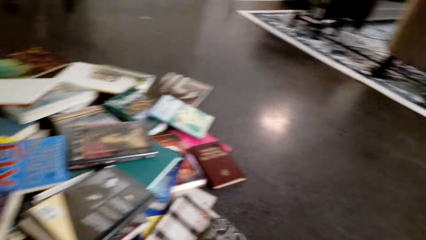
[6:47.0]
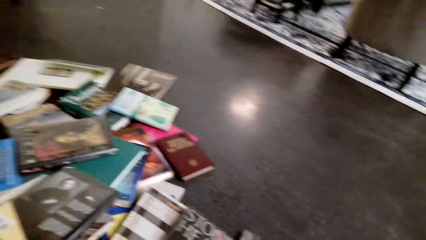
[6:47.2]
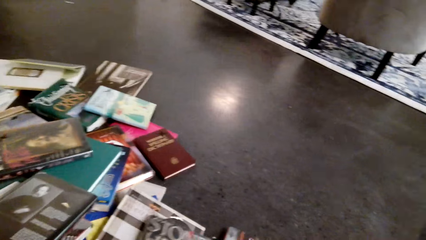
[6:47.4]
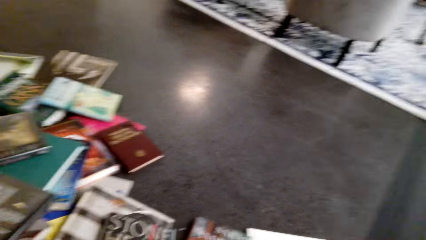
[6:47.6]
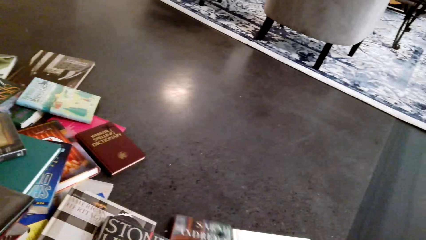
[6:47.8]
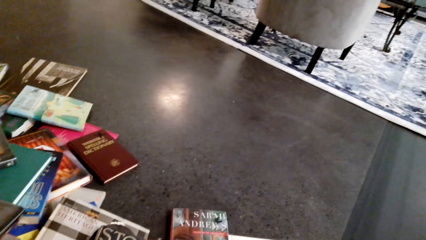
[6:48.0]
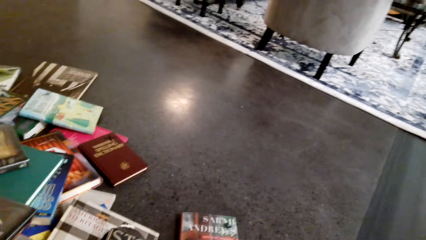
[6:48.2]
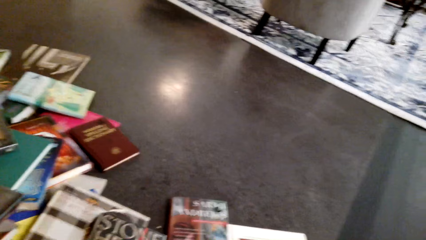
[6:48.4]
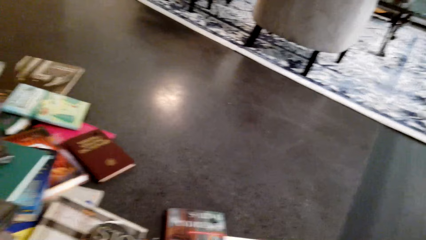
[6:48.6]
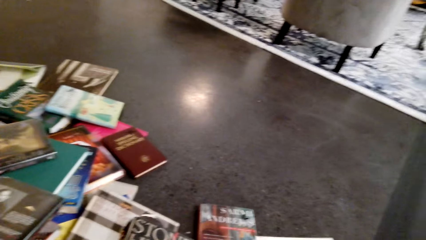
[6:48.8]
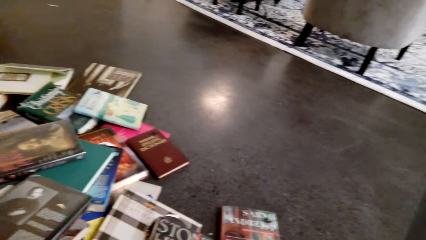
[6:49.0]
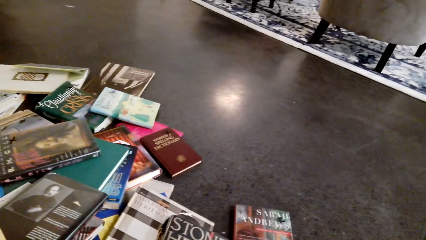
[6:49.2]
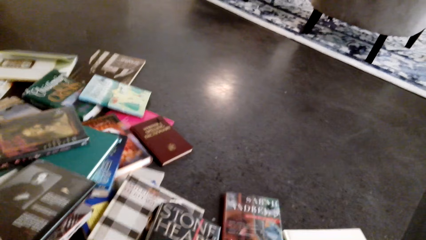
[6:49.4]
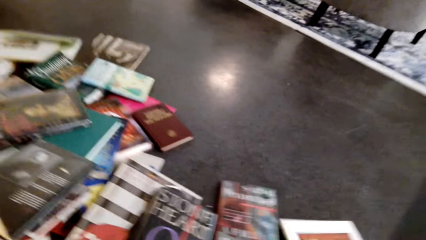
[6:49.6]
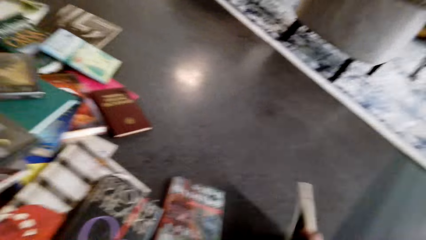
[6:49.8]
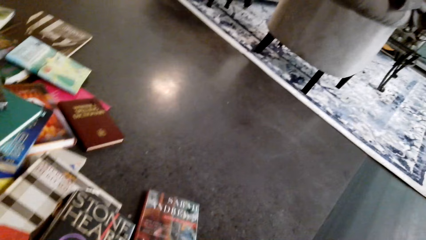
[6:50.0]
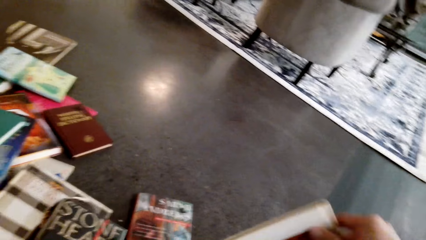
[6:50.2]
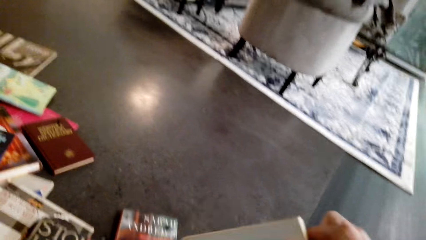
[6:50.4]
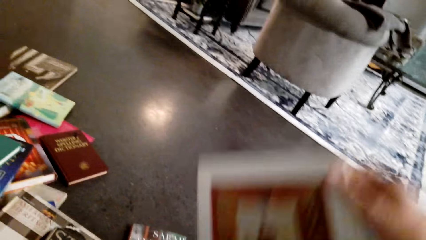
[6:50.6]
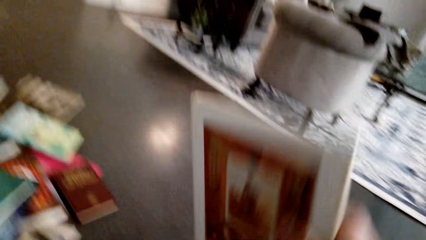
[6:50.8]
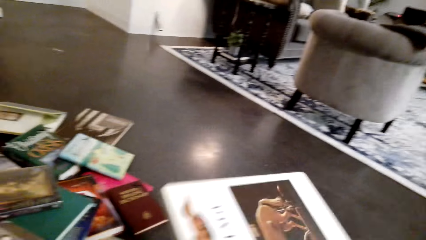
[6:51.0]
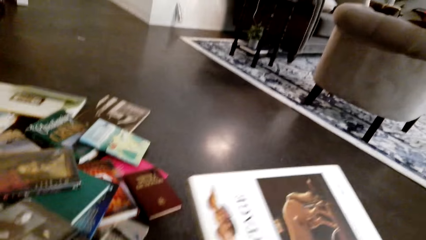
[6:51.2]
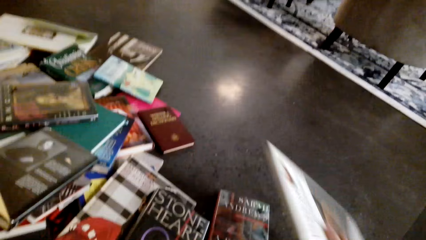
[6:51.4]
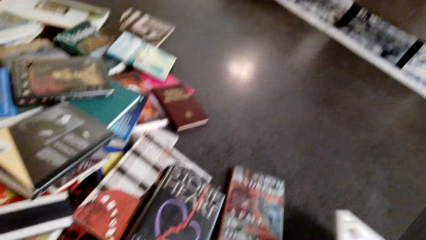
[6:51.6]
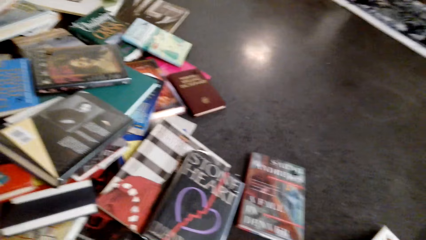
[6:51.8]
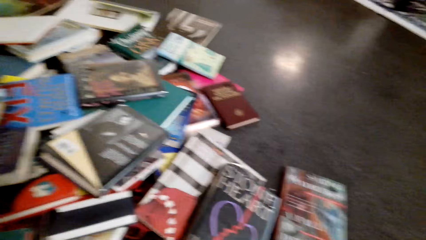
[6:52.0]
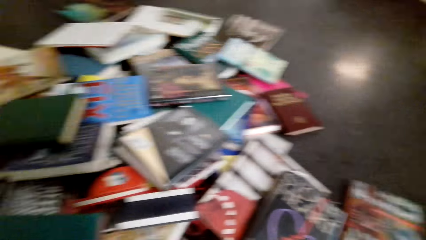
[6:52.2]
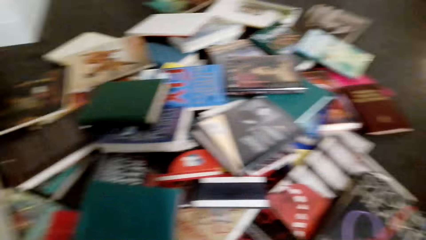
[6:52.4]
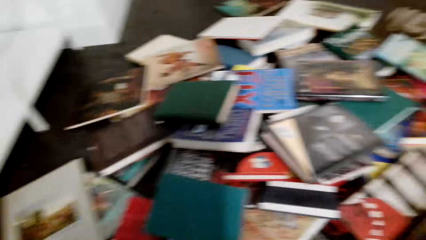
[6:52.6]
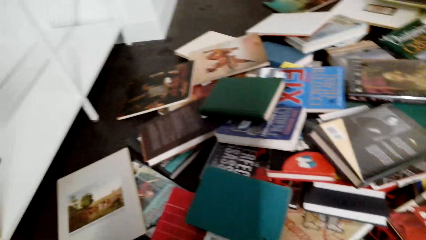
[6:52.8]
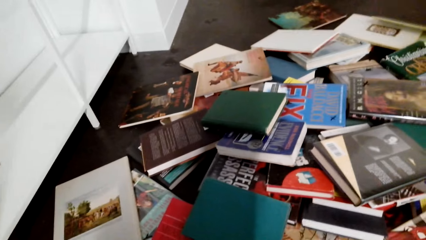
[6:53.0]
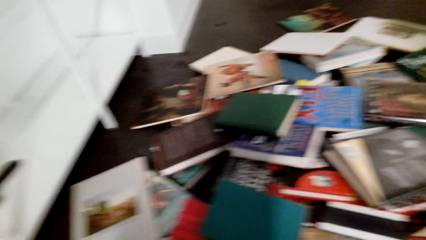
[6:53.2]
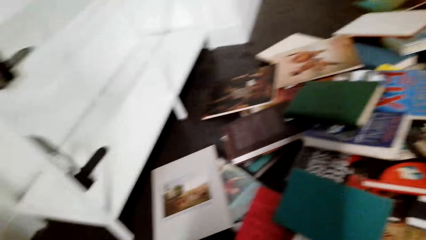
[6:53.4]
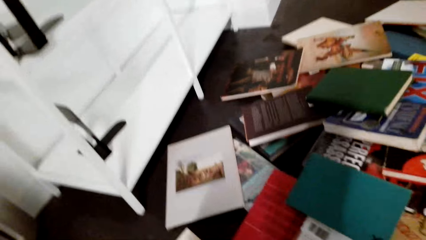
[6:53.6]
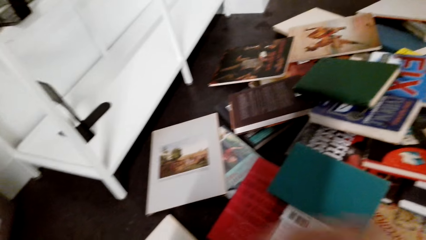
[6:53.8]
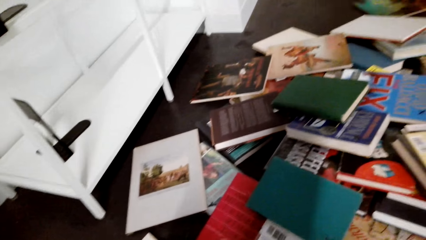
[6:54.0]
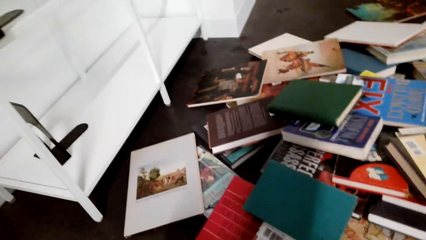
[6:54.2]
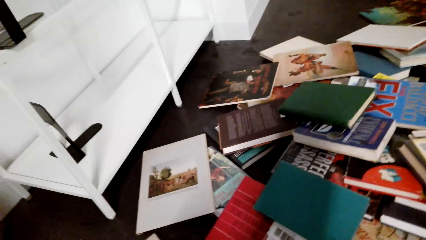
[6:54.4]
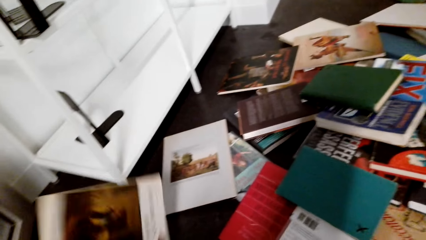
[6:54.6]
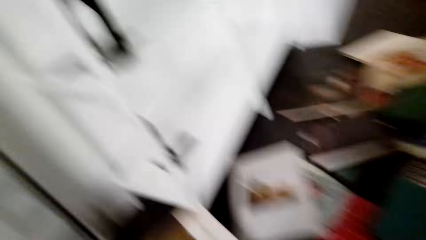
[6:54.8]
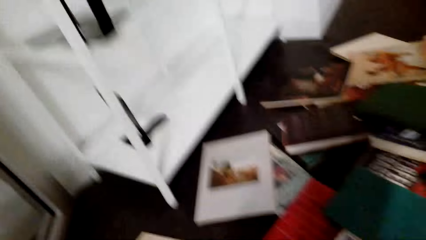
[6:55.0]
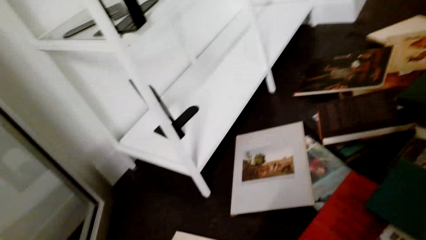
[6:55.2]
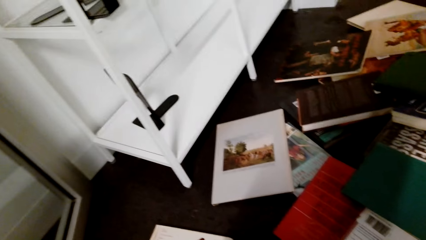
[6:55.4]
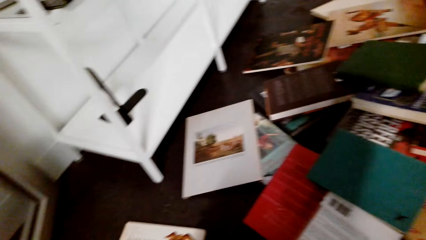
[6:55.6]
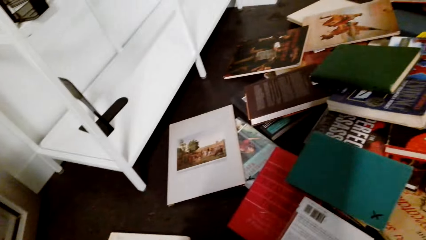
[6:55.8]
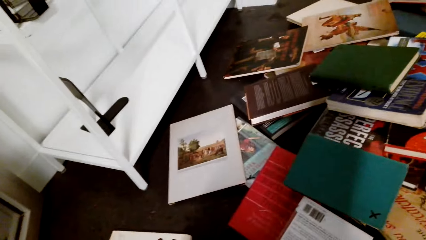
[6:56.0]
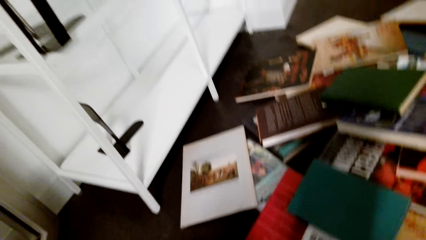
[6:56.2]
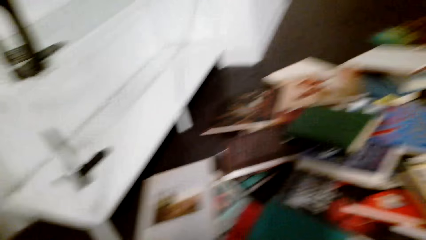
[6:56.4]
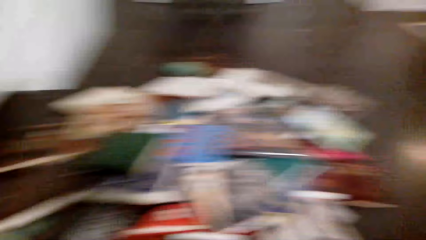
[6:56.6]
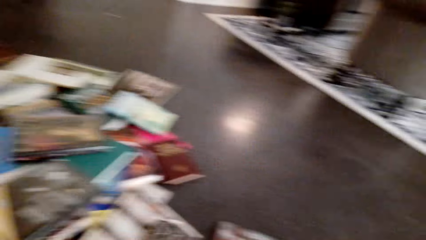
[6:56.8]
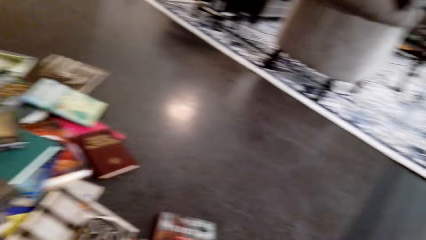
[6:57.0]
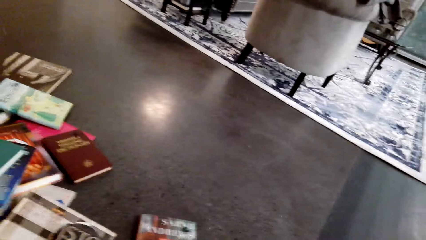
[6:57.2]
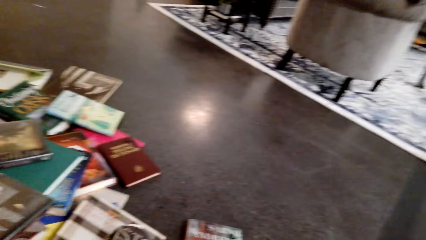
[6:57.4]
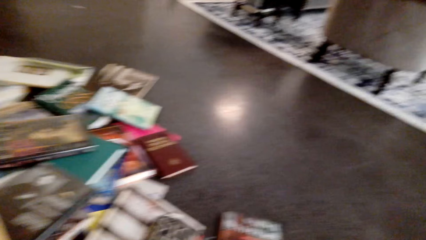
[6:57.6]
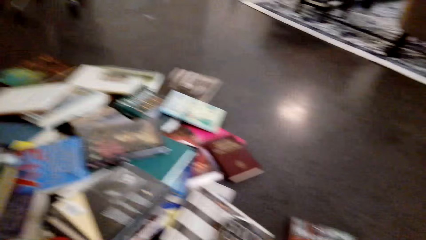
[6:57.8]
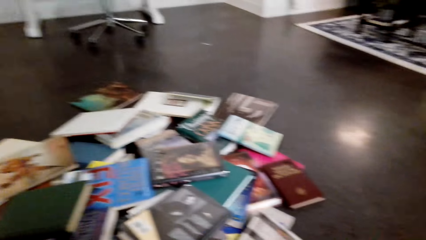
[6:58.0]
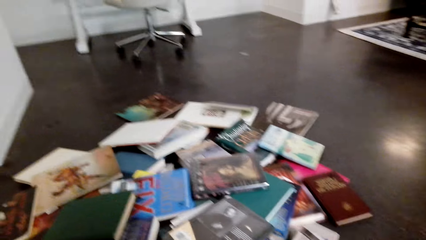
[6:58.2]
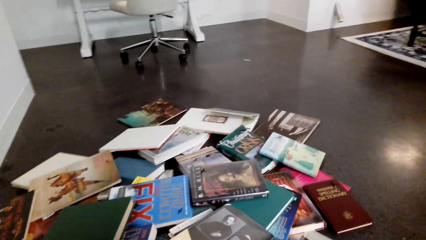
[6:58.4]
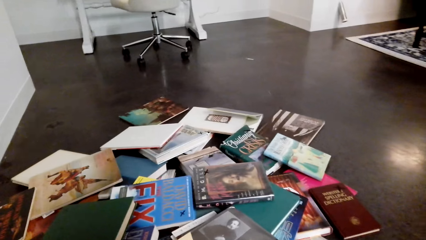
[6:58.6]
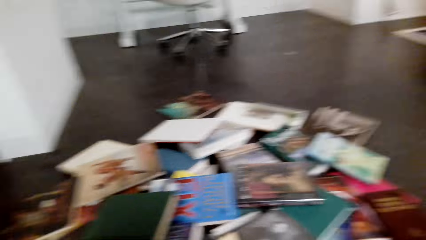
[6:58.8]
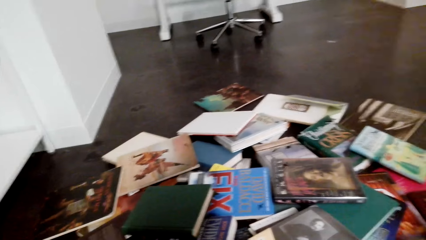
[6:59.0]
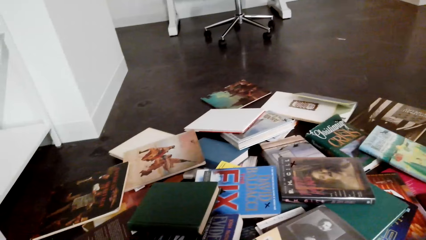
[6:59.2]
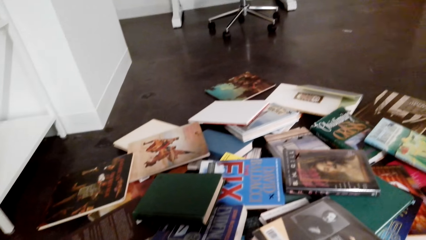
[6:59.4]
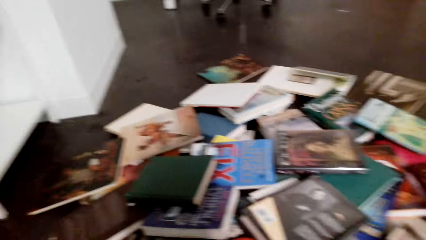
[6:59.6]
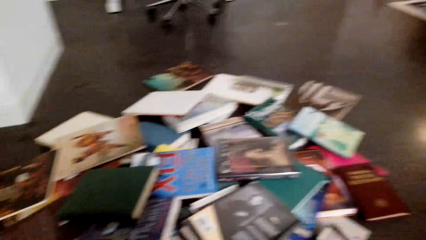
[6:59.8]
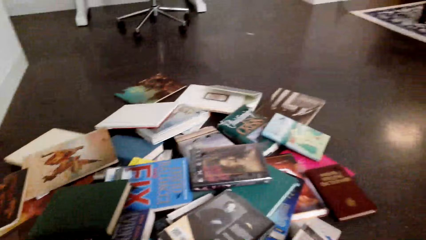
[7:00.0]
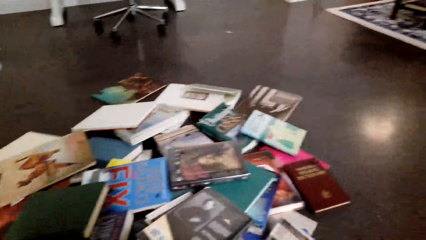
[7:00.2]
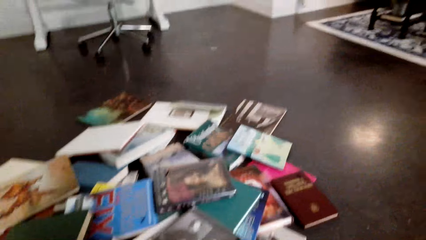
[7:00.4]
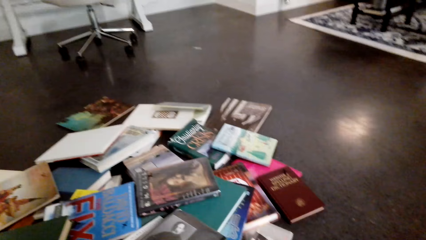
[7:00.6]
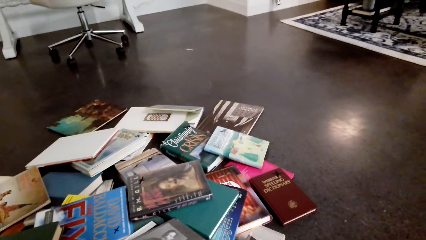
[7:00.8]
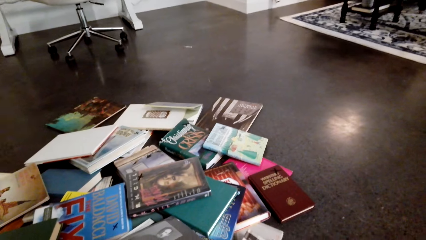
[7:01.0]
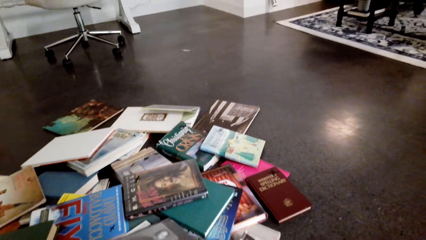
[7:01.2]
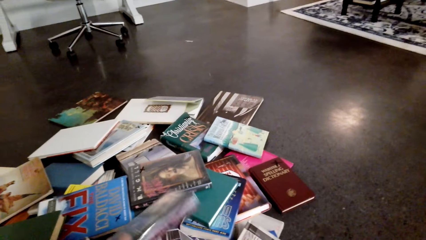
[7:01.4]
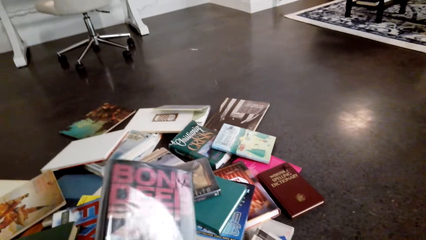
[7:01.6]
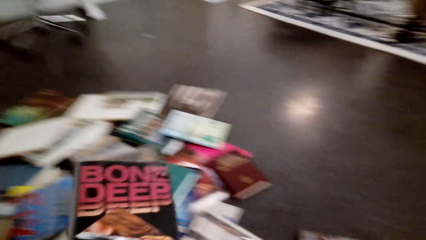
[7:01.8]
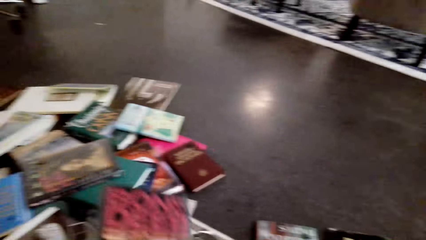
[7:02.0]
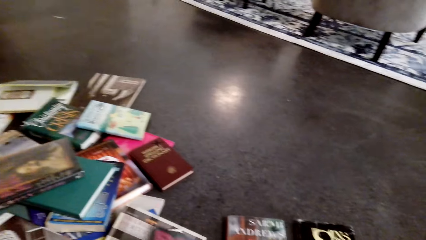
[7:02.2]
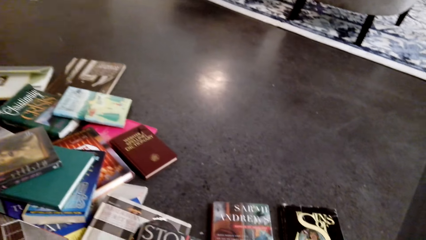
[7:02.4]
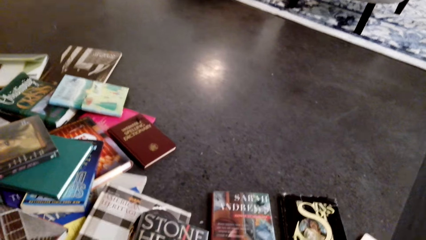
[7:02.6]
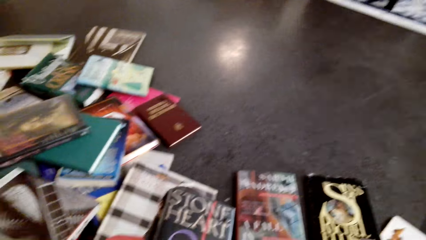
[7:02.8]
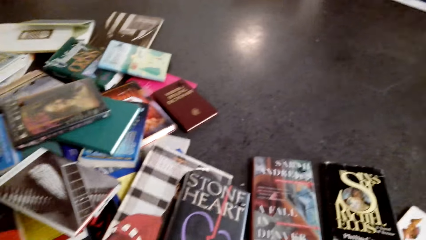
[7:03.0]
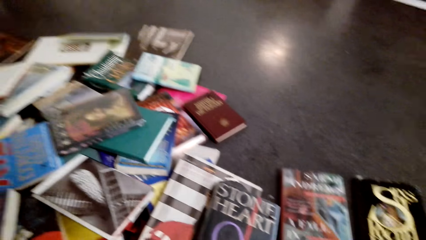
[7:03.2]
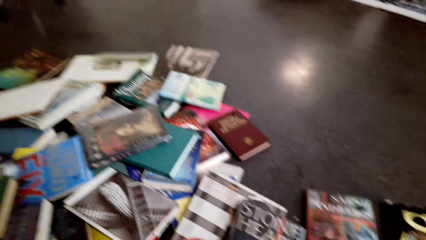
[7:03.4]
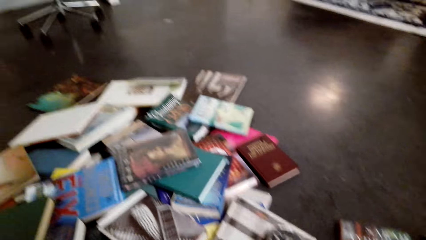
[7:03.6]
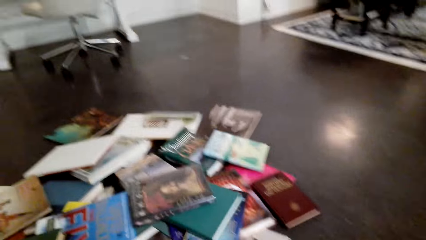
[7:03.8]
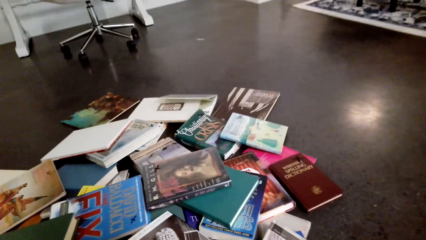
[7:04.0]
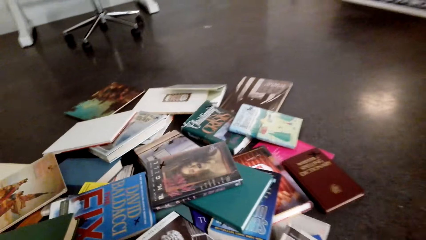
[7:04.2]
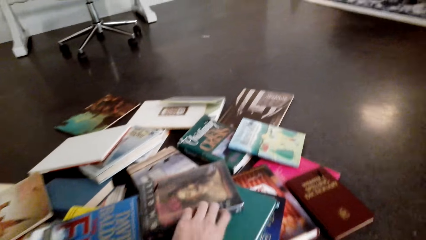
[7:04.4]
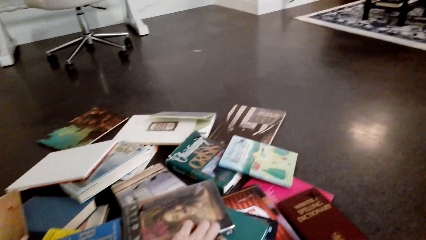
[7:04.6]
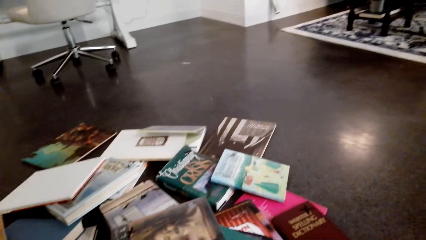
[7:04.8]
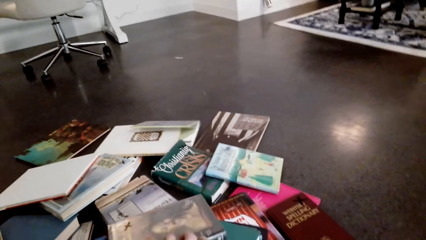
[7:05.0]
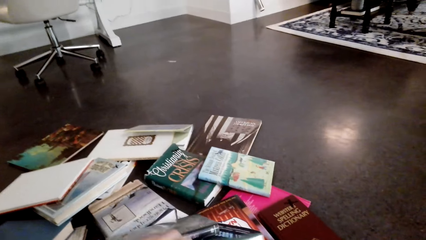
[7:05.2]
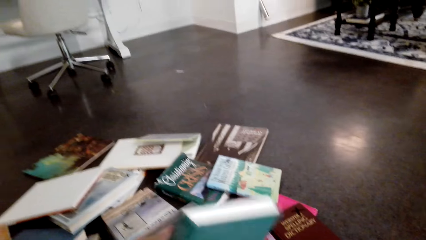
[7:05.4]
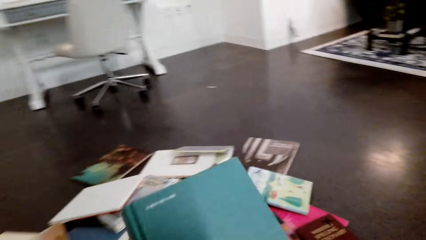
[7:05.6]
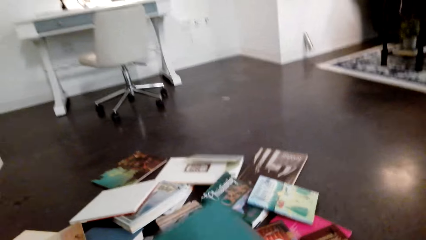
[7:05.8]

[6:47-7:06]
The camera wearer looks around. They pick the book. They hold the book. They drop the book. They pick the books and drop the books. They interact with someone. They pick the book. They drop the book. They pick the book.
